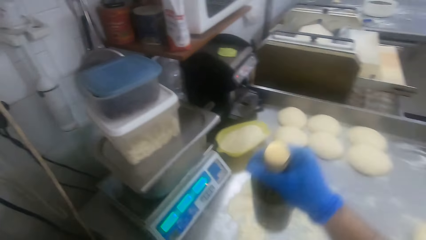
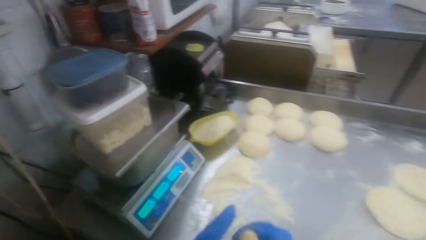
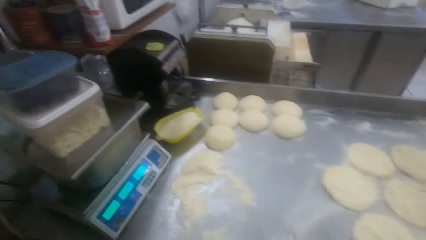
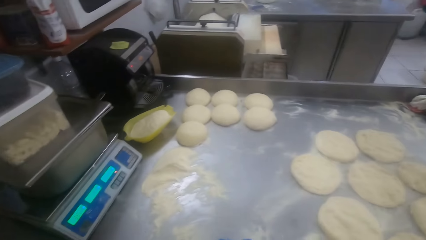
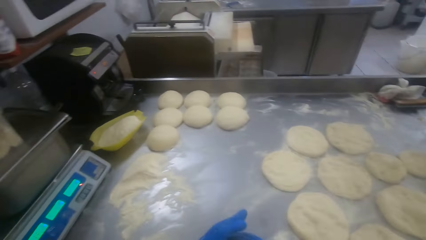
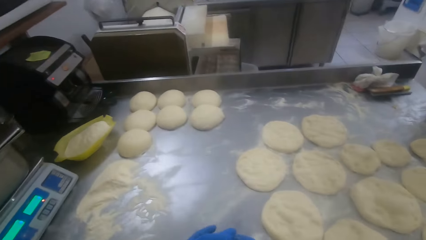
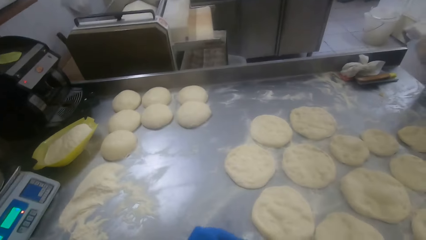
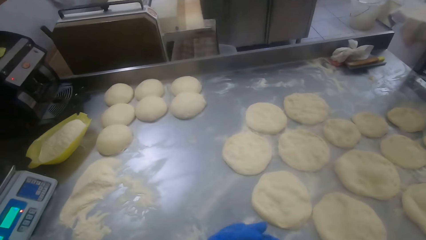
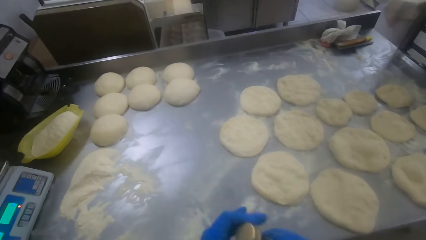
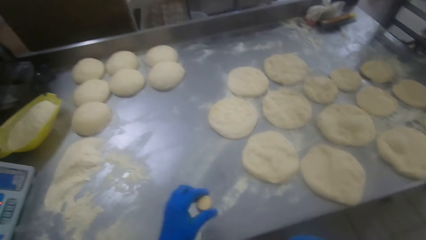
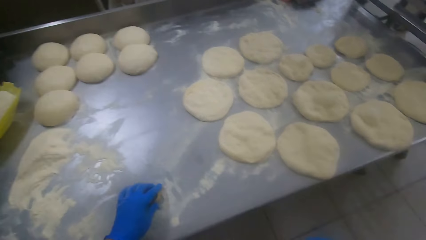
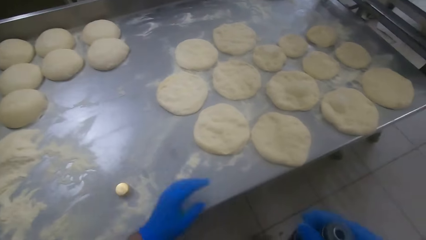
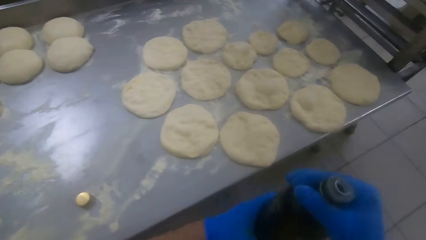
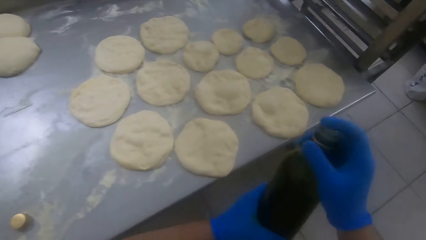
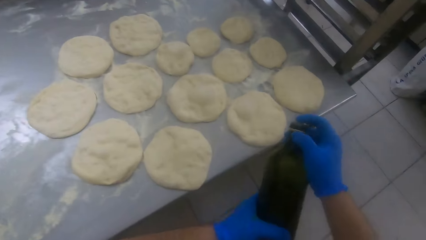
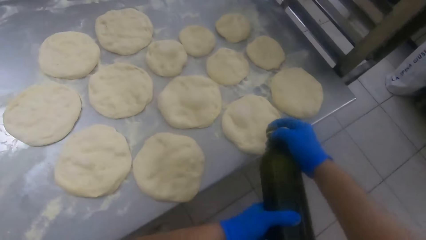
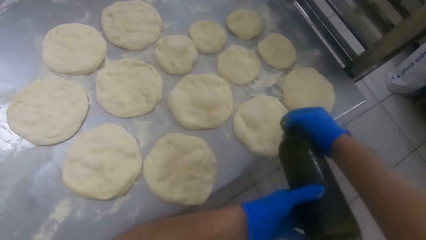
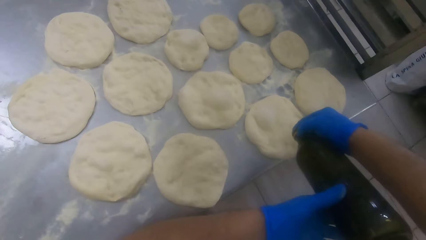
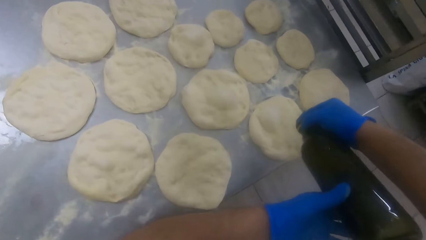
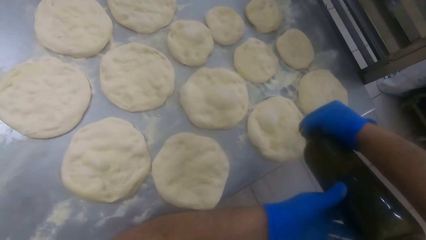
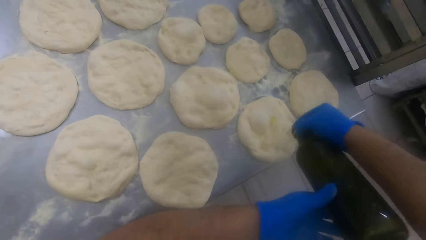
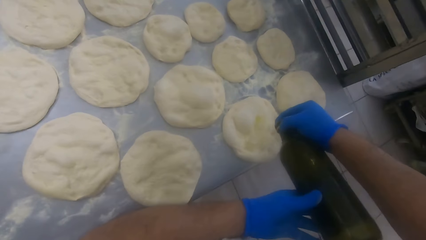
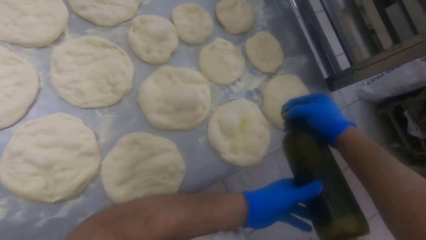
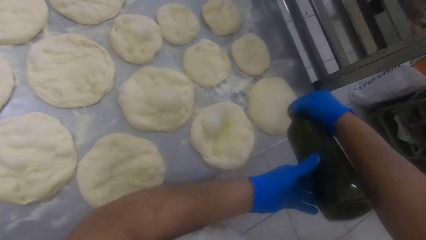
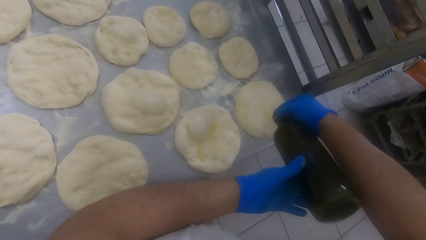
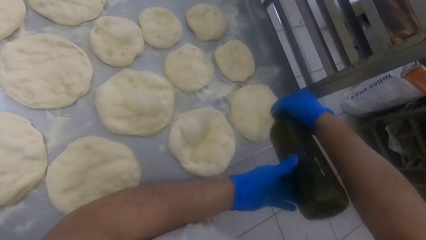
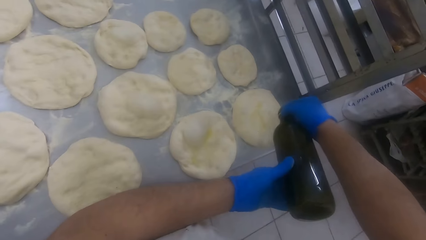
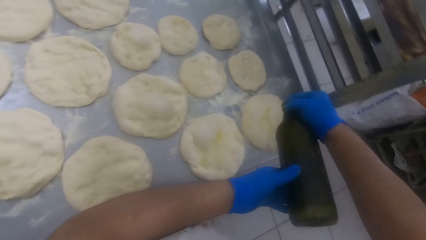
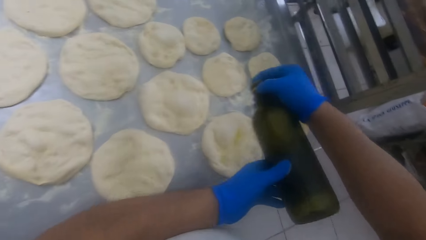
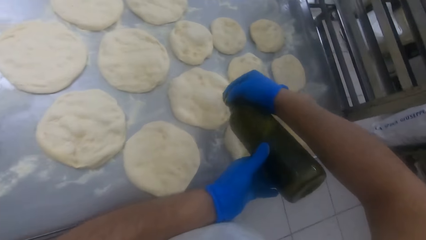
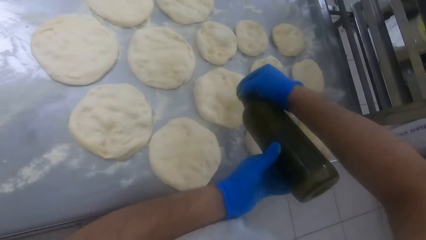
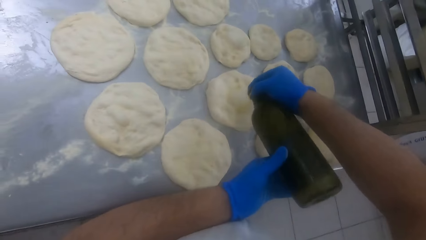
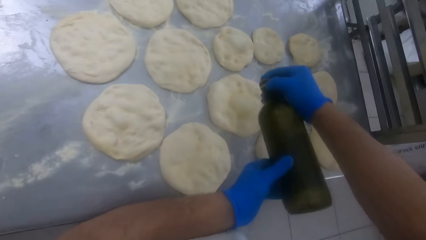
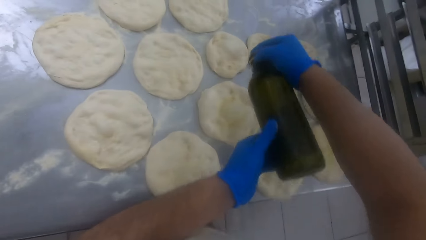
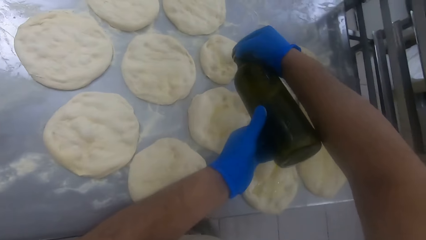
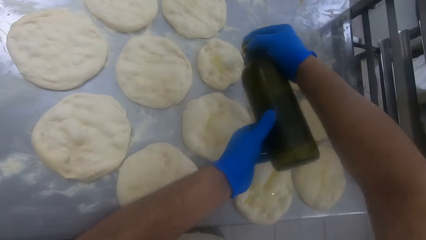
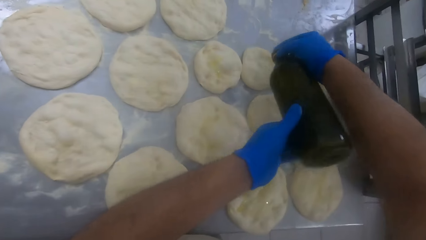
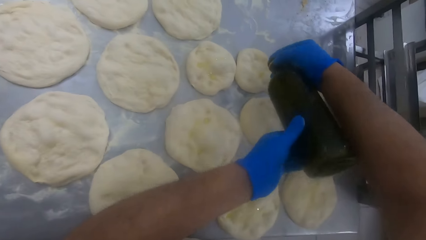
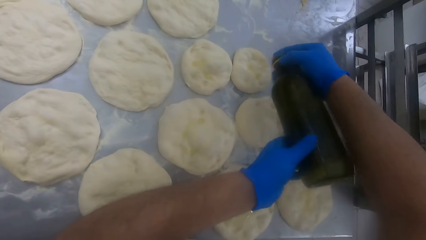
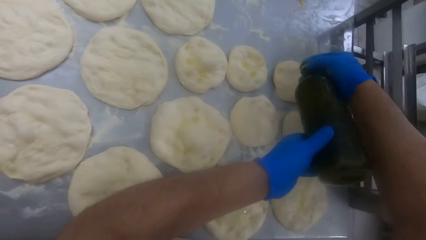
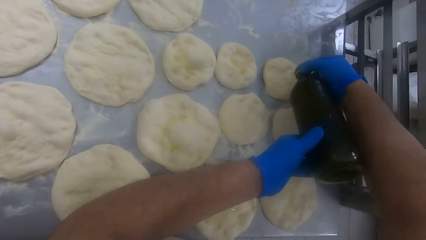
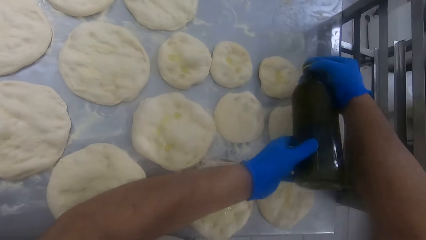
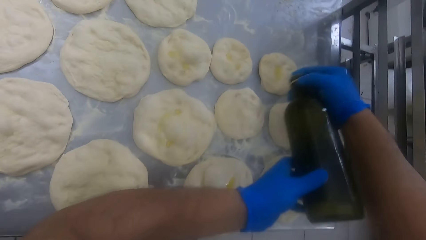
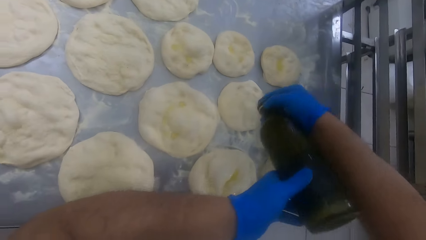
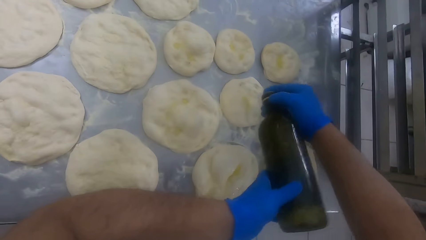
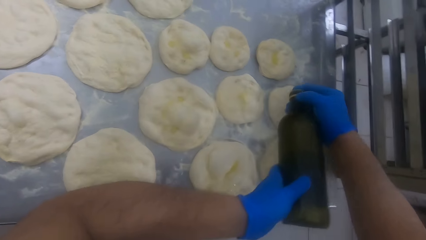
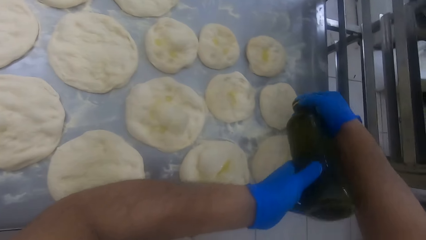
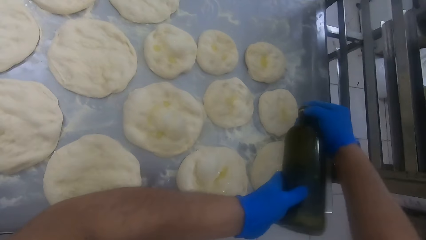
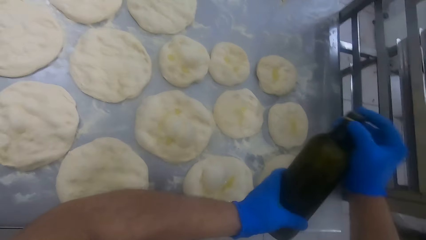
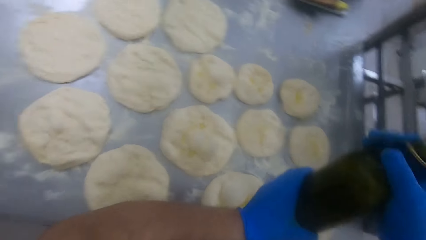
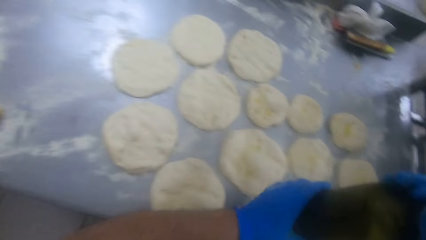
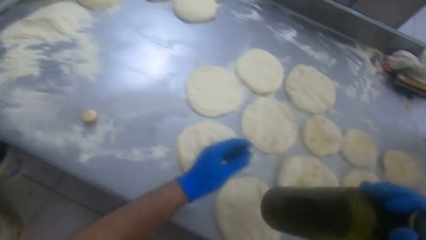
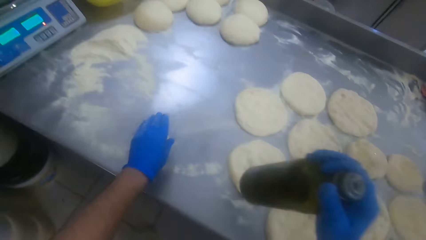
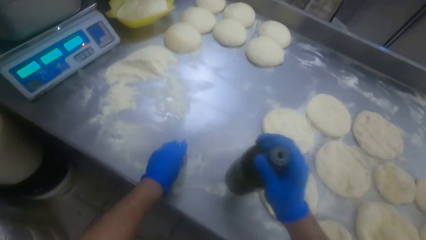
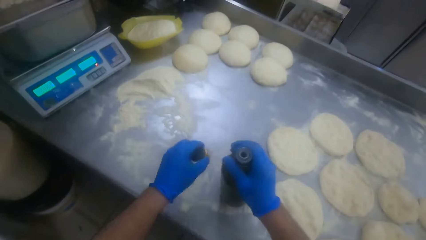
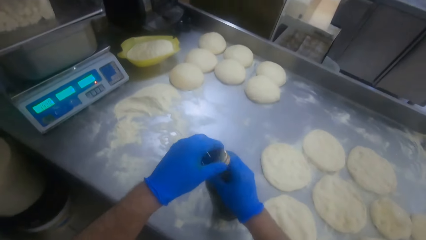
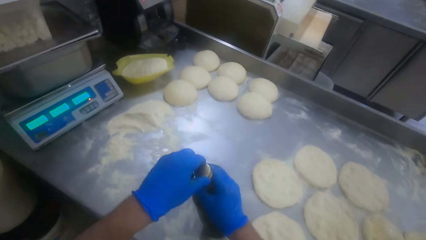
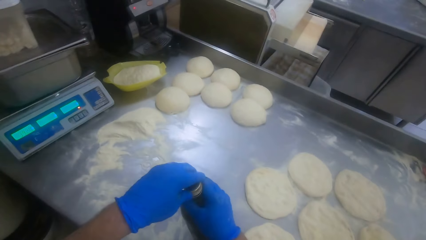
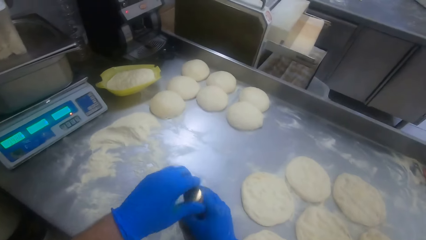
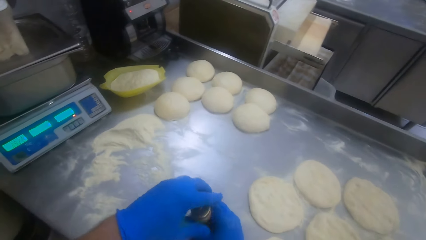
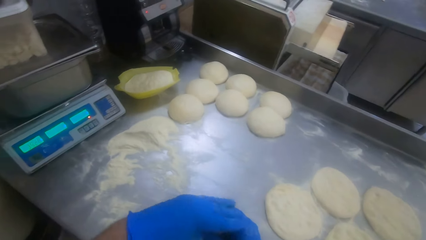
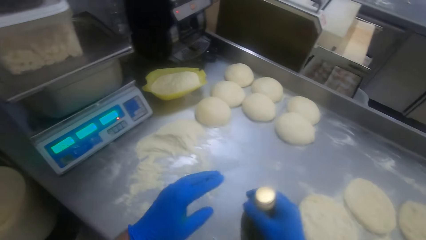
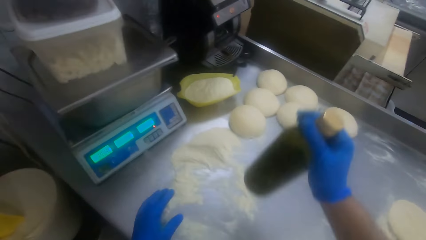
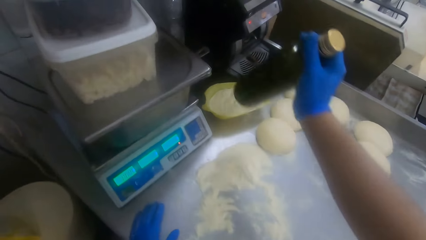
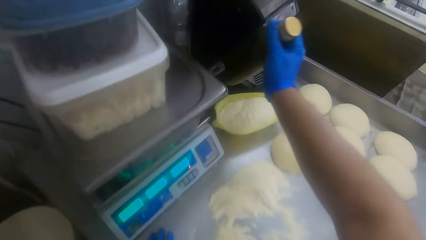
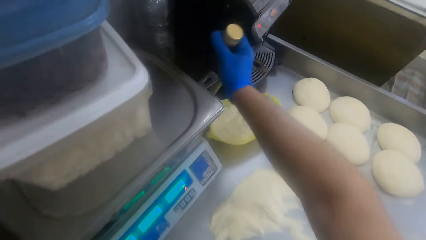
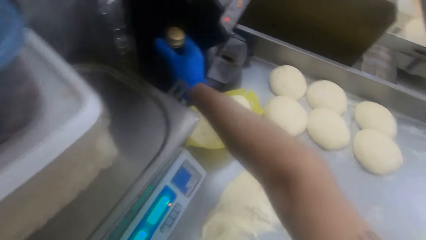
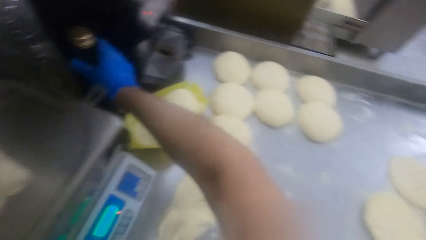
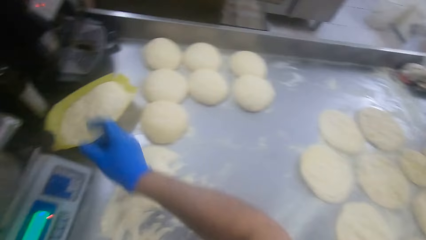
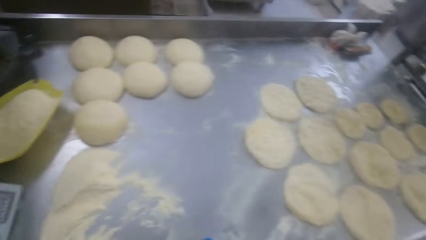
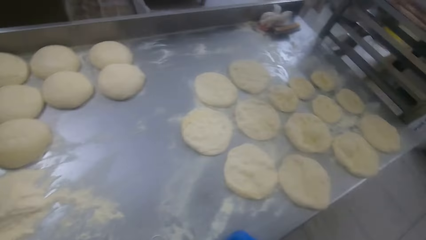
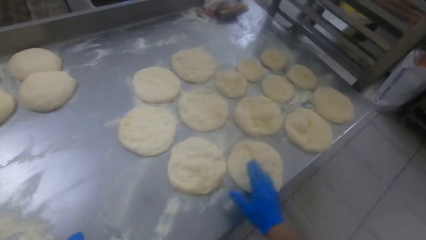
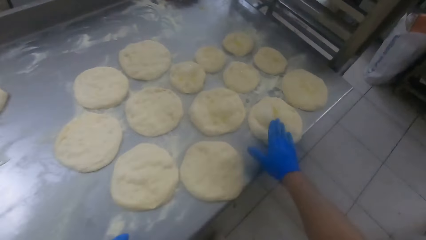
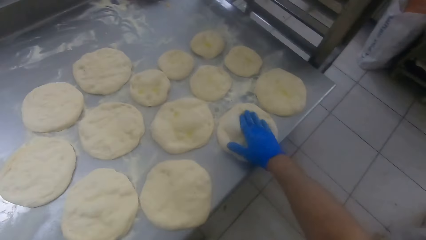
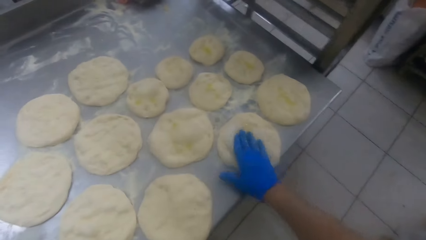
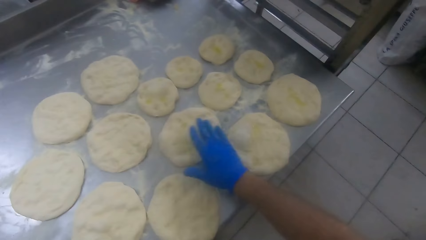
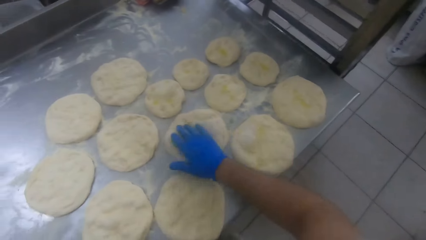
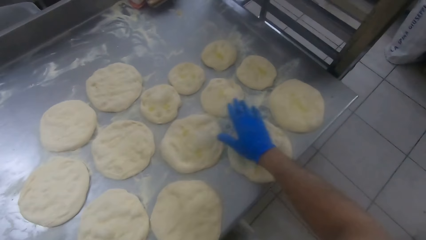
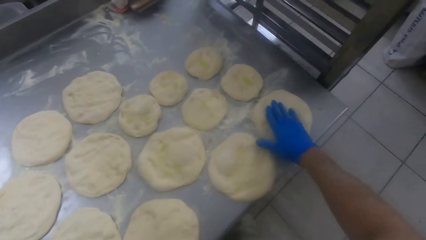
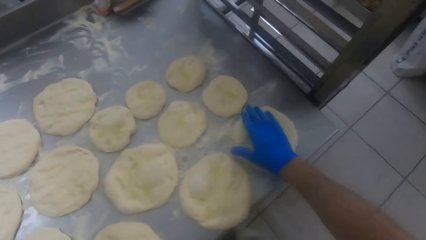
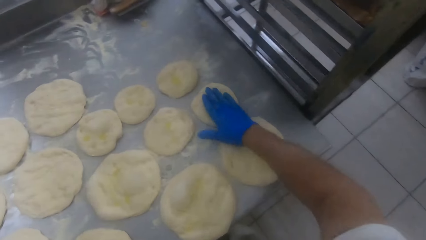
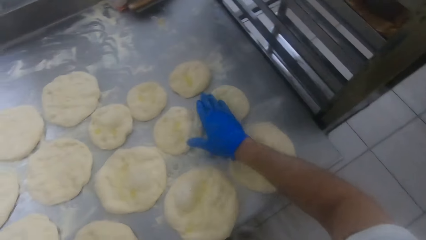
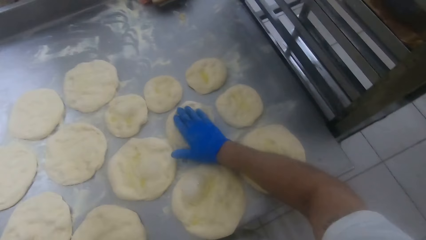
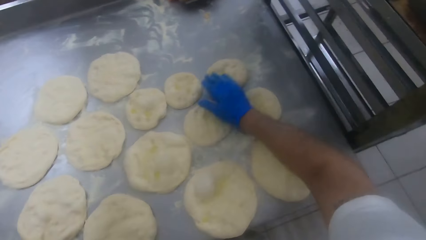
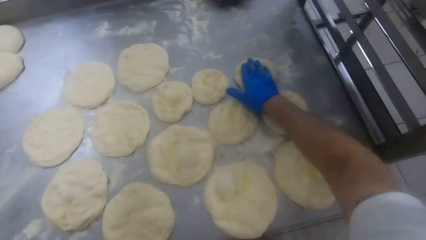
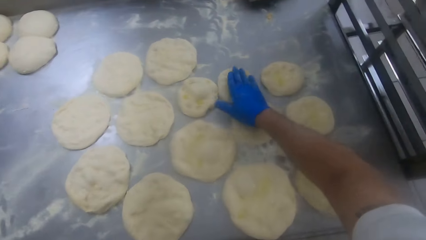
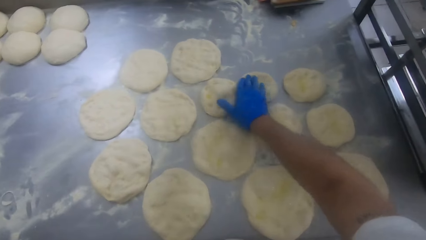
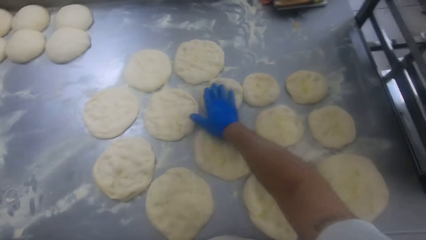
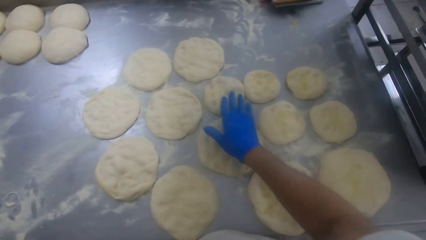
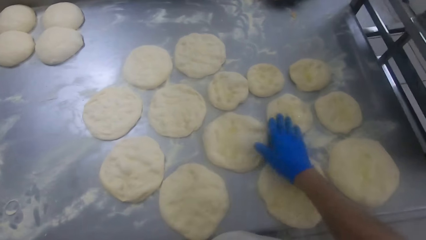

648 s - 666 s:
The camera wearer opens the lid of the bottle with his left hand. He walks around. He puts the bottle lid in his left hand on the kneading table. He holds the bottle with both hands. He pours honey from the bottle in his hands on the doughs on the kneading table. He holds the bottle with both hands and removes the left hand from the bottle. He picks the bottle lid on the kneading table with his left hand. He puts the bottle in his right hand on the kneading table. He covers the bottle with its lid. He raises the bottle with his right hand and moves the left hand from the bottle. He puts the bottle behind the bowl of flour on the kneading table. He moves the hand from the shelf and walks around. He places the hand on the dough, taps the dough on the kneading table with his right hand, and spreads the dough with the right hand.
